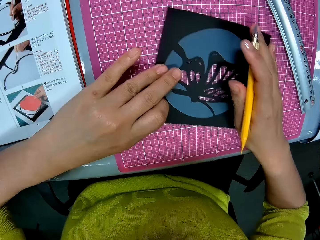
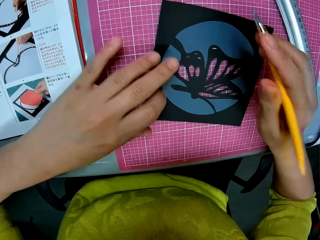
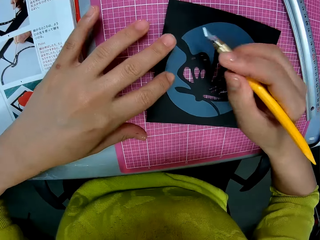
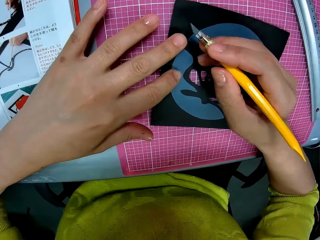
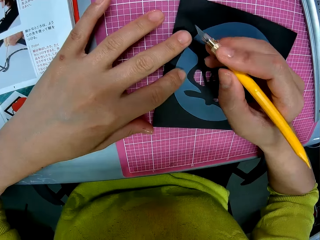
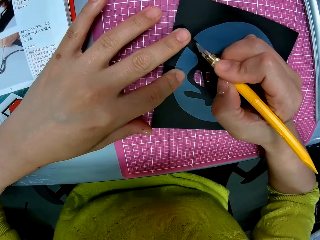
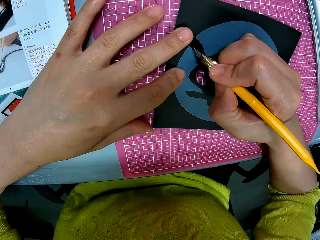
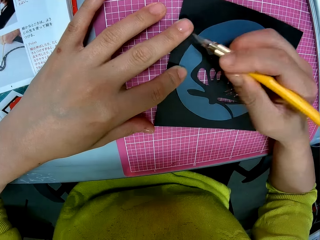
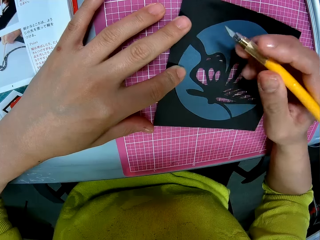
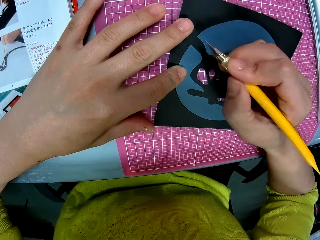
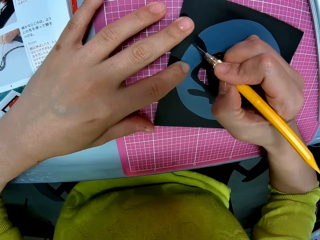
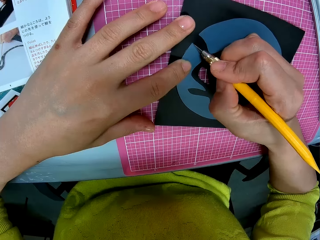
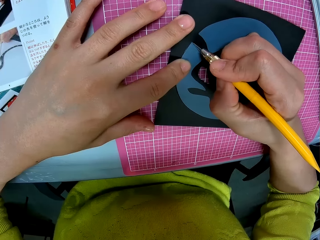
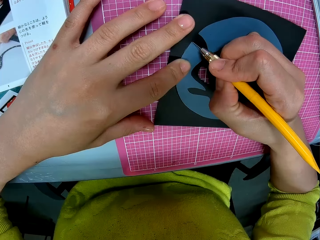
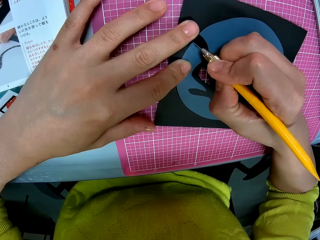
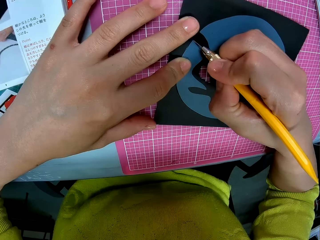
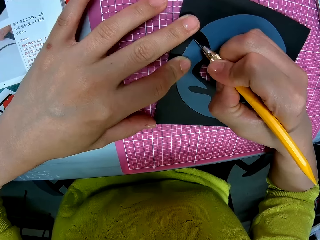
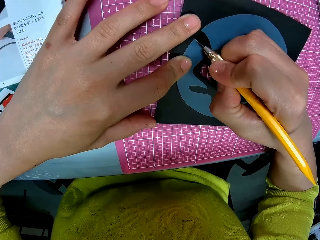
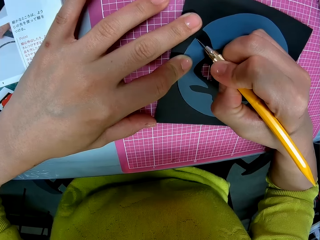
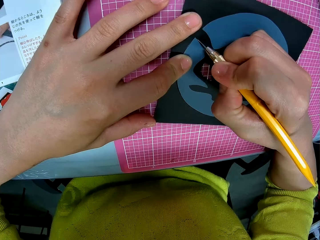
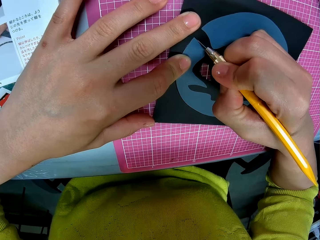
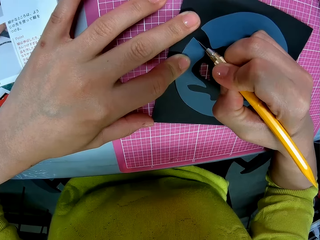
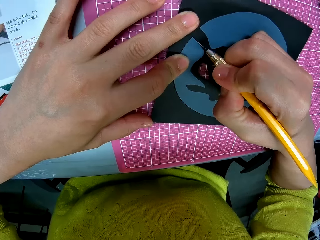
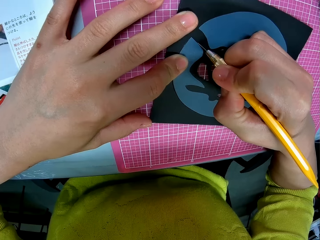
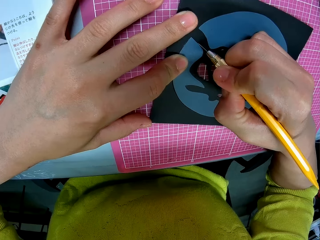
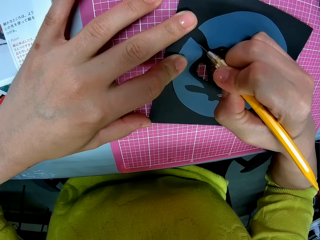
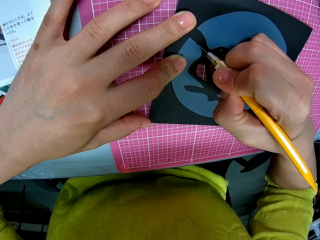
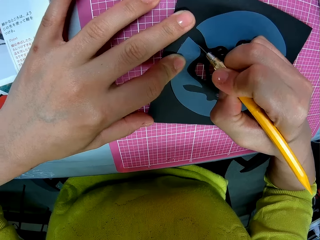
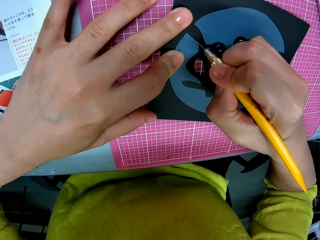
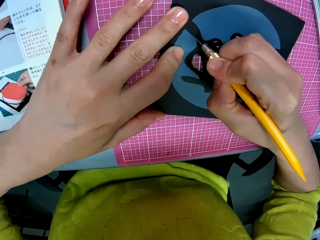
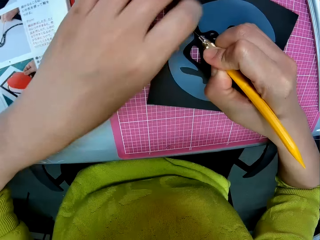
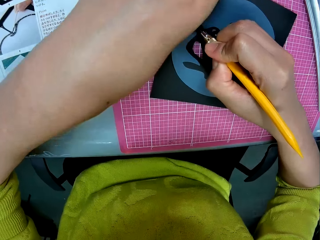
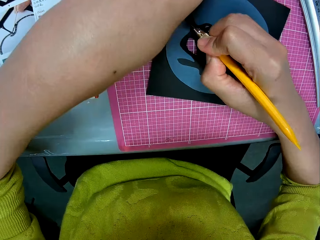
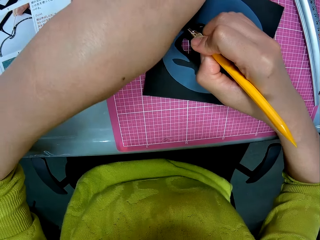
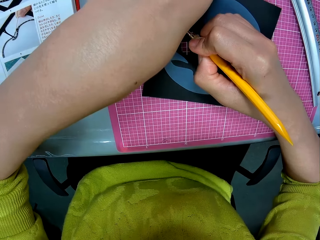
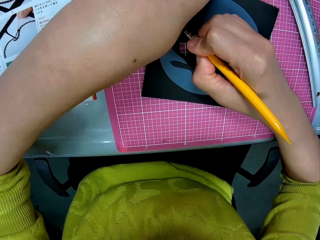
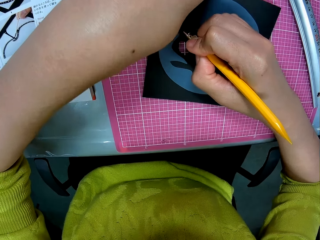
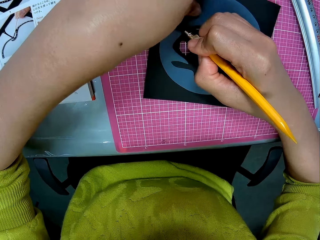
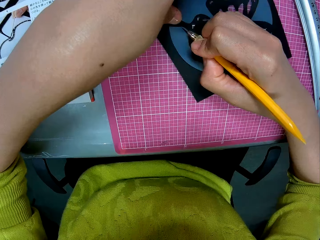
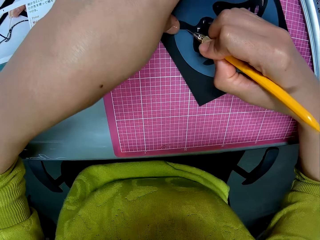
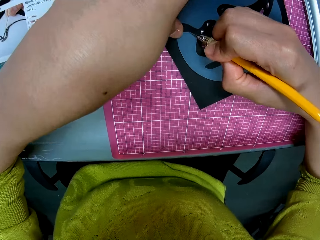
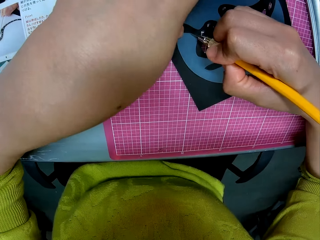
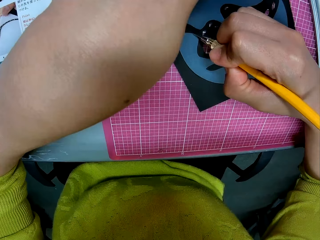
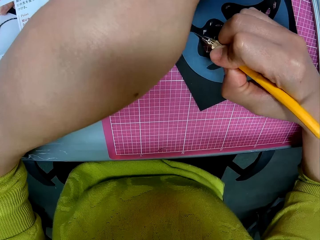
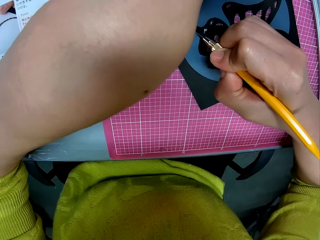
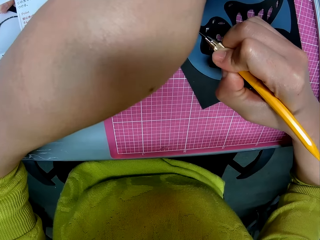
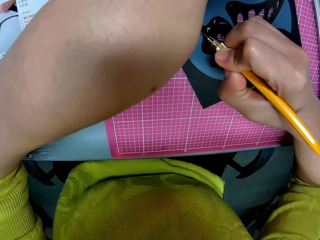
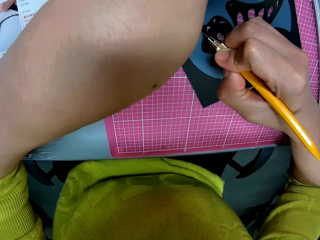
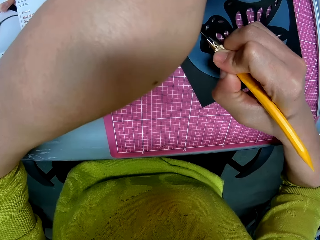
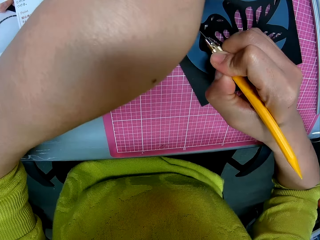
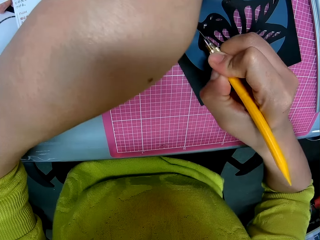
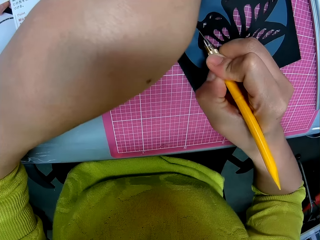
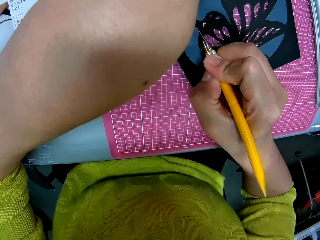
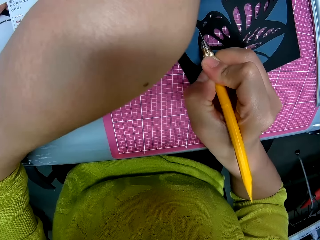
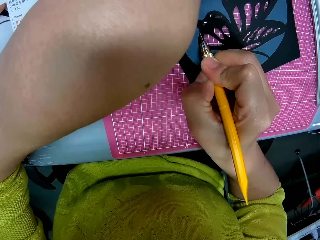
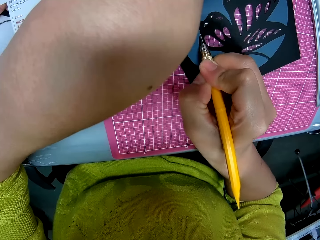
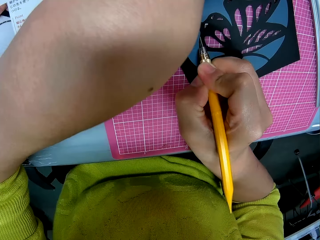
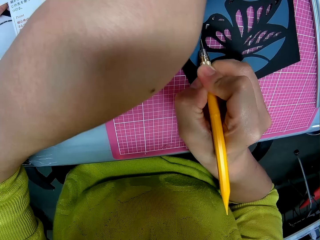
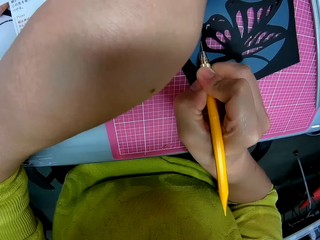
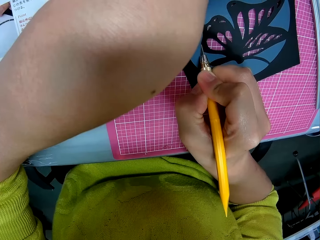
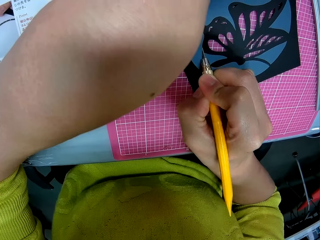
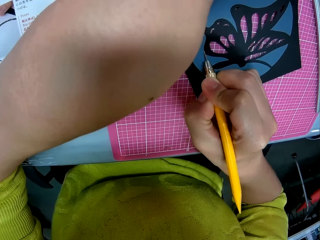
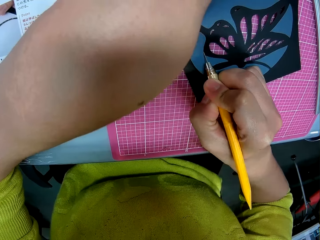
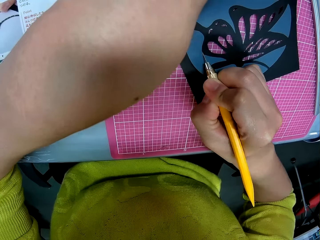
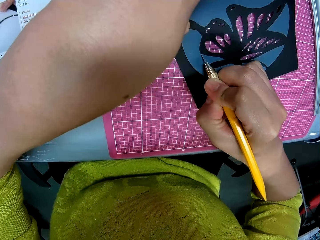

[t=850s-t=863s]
The camera wearer cuts the photograph with the pen cutter in his right hand. He adjusts the photograph with his left hand. He cuts the photograph with the pen cutter in his right hand.

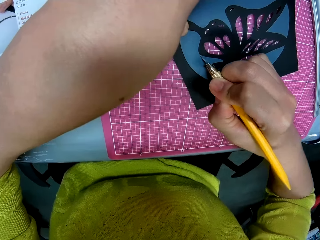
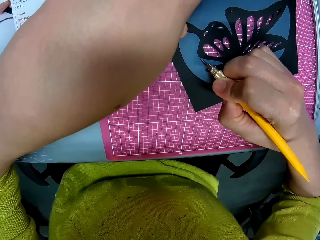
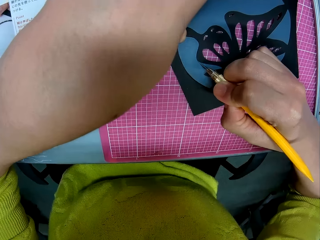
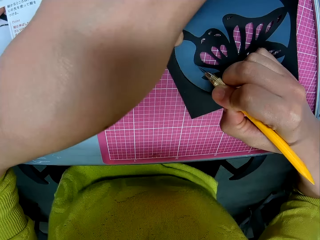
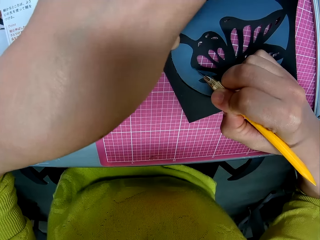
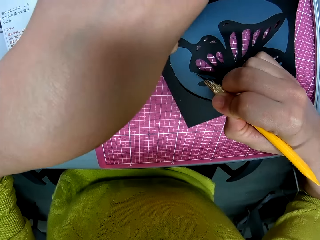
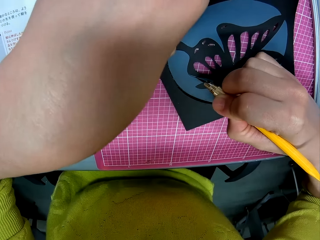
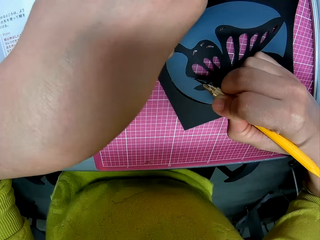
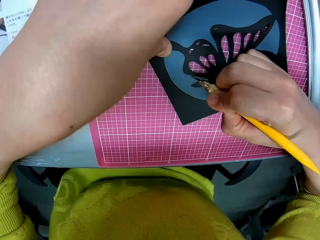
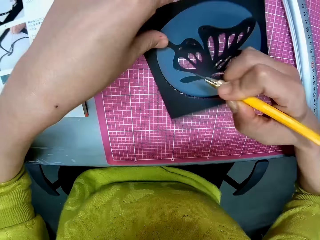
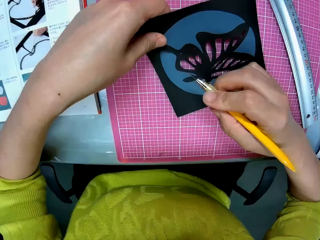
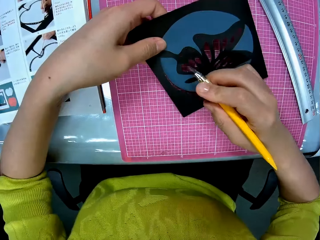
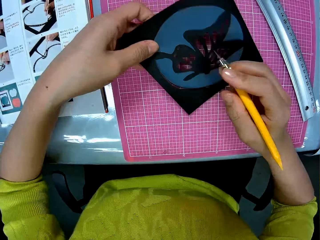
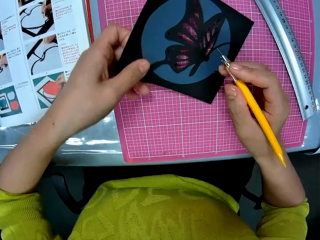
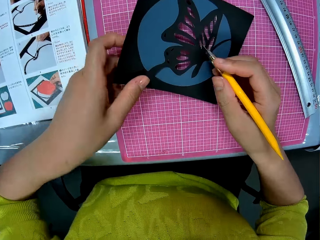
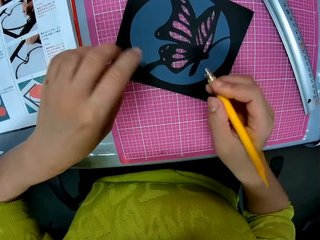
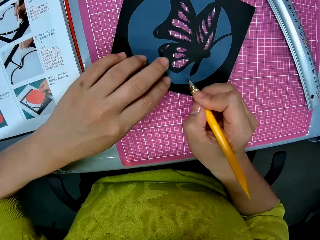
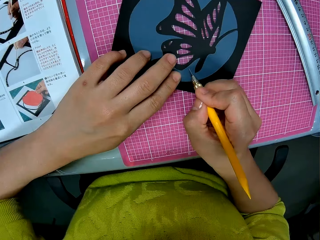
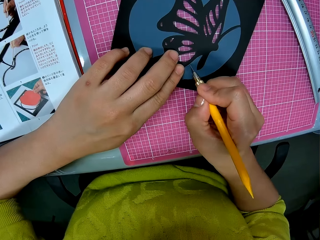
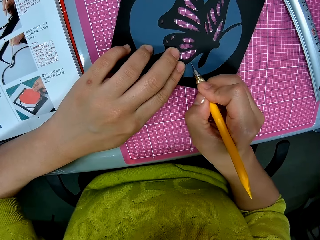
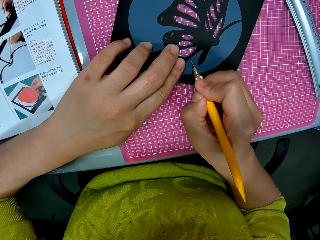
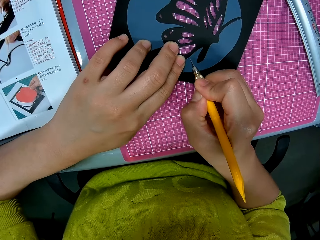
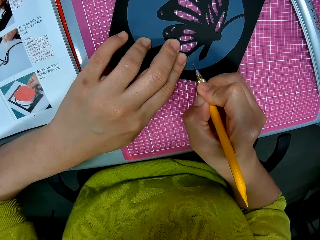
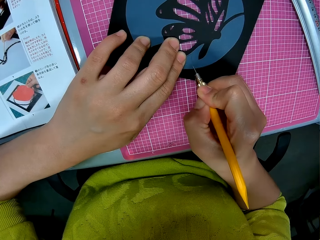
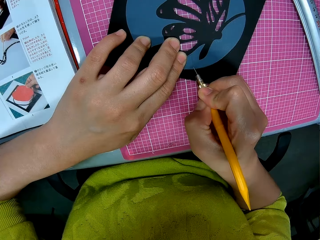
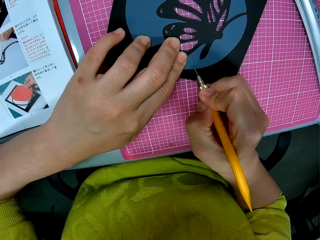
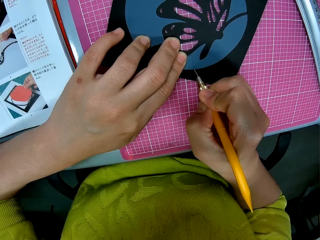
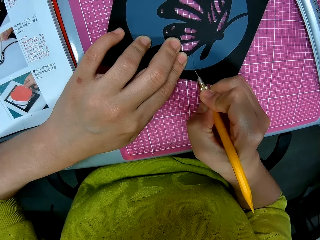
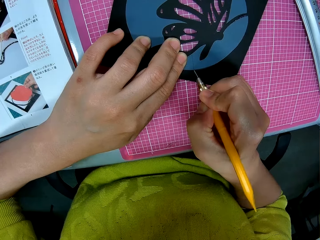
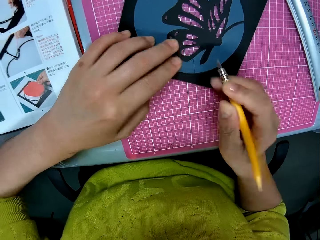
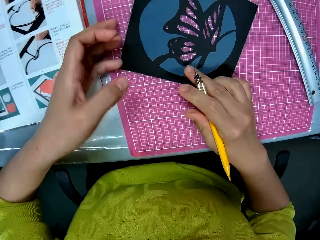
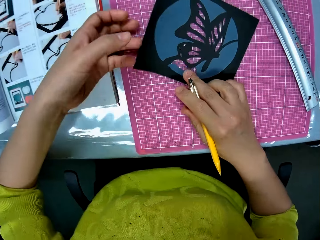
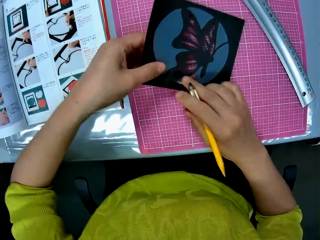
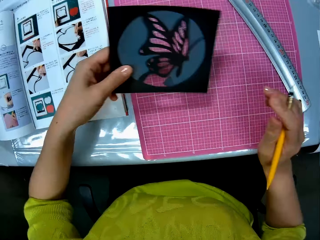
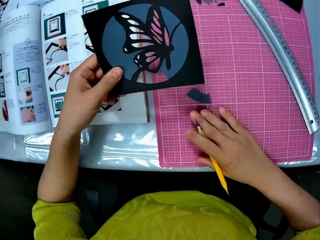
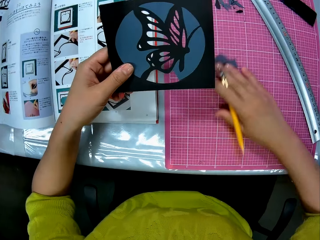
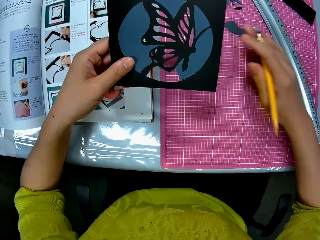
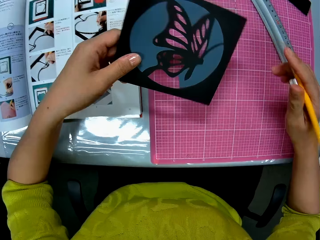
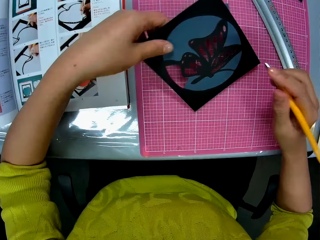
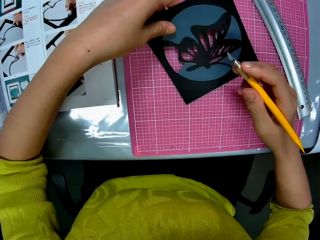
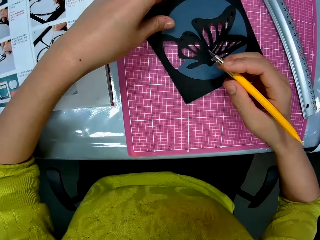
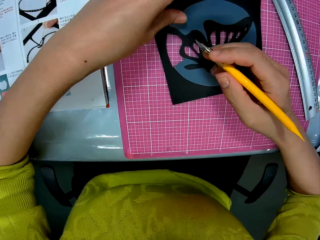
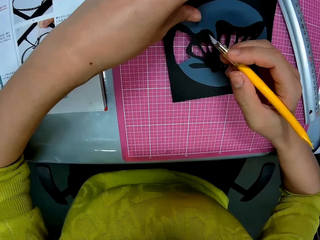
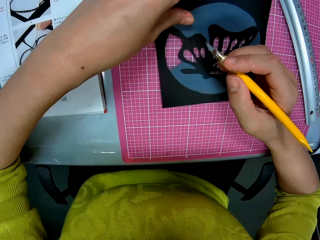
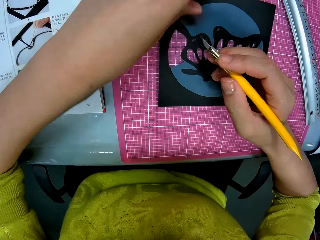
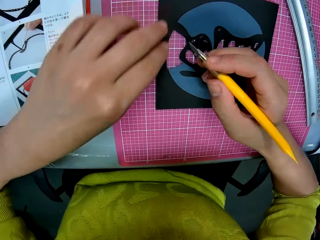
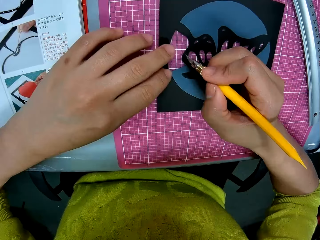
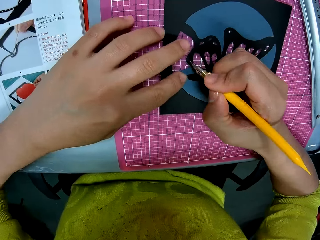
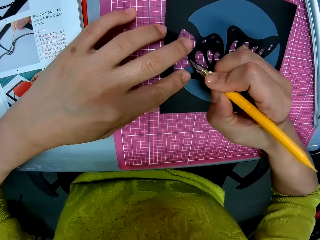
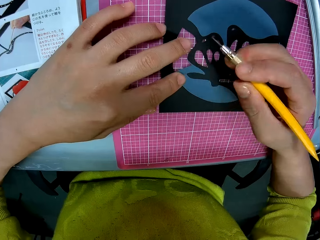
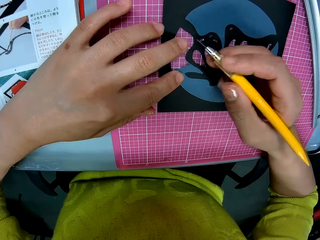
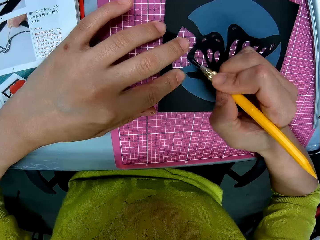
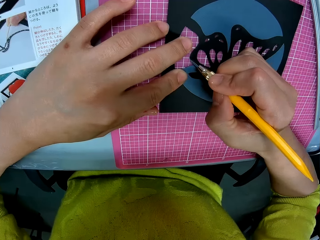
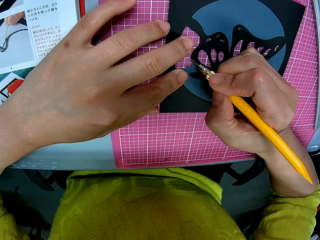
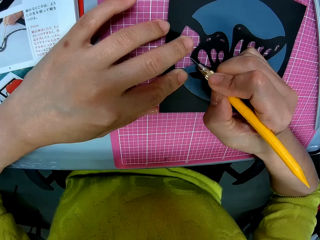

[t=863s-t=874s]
The camera wearer adjusts the photograph with his left hand. They cut the photograph with the pen cutter in his right hand. They pick up the photograph on the table with his left hand and hold up the cut out art. They sweep a piece of paper on the table with her right hand. They put the photograph on the table.
